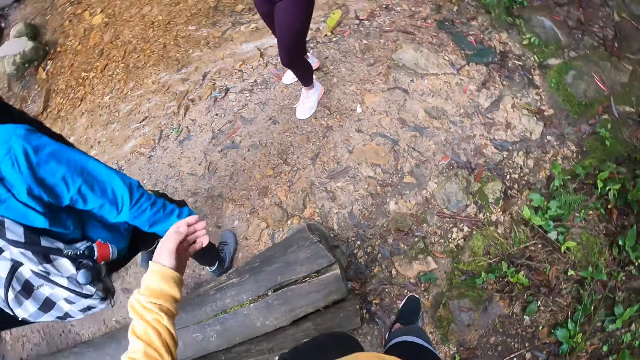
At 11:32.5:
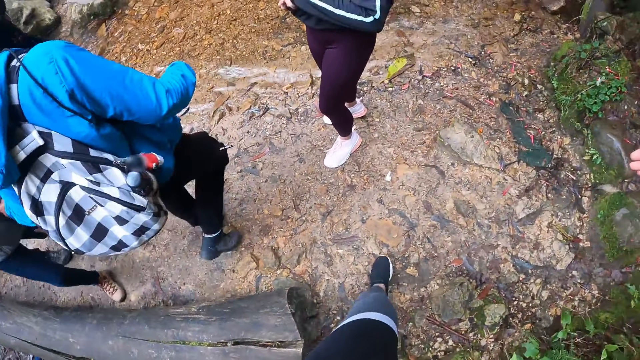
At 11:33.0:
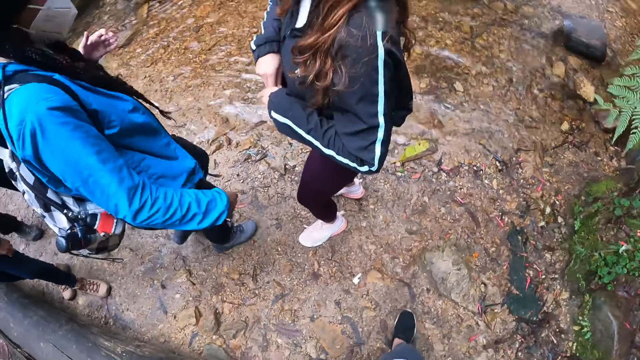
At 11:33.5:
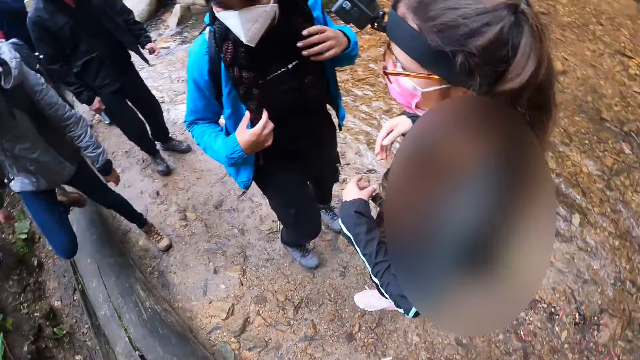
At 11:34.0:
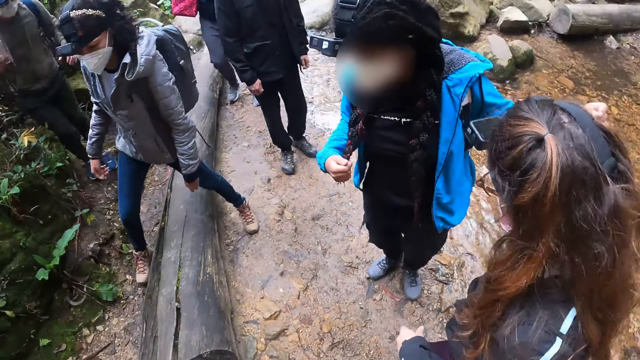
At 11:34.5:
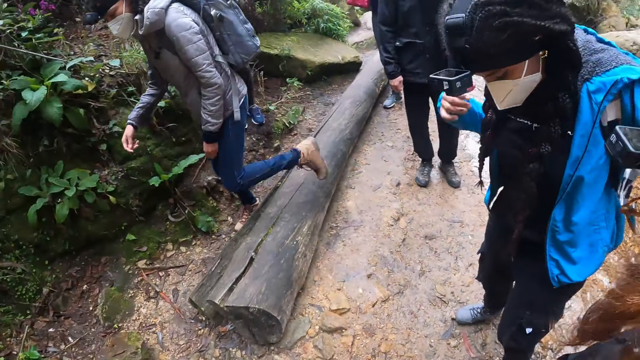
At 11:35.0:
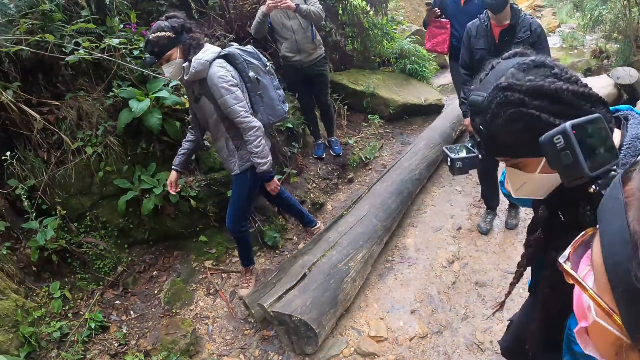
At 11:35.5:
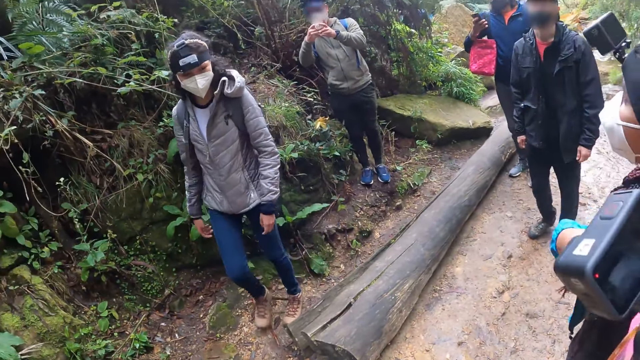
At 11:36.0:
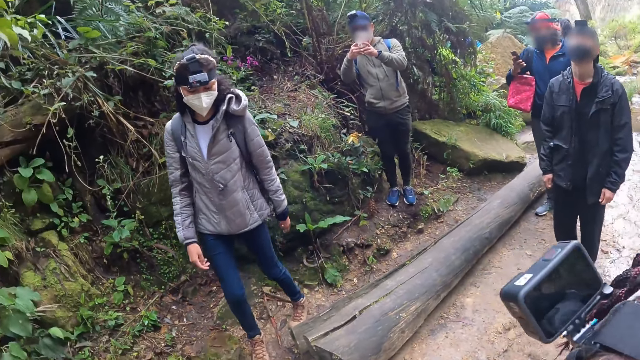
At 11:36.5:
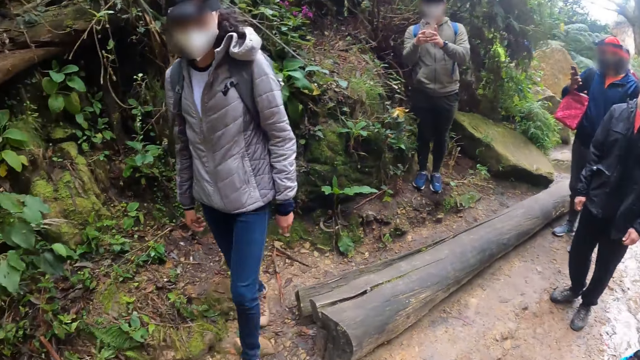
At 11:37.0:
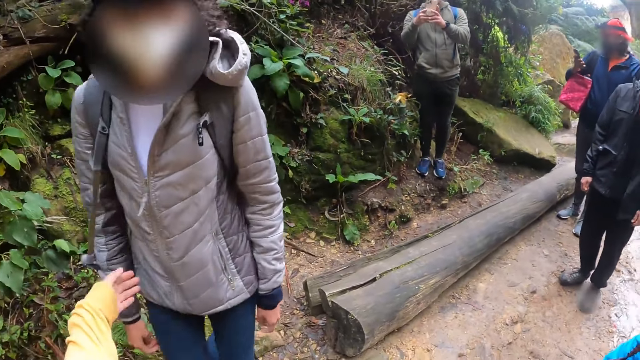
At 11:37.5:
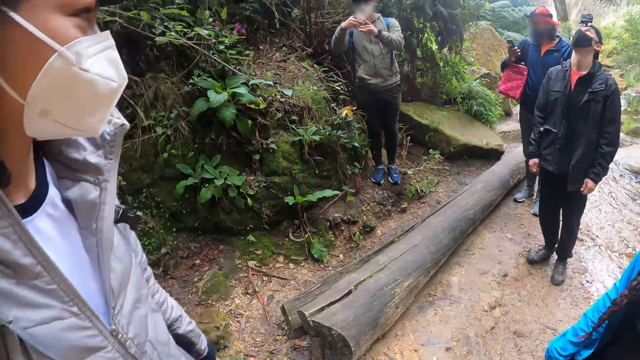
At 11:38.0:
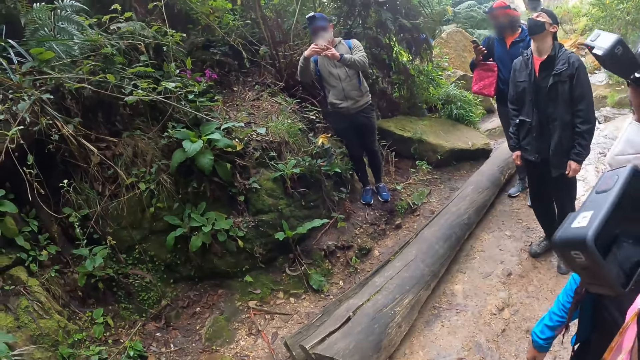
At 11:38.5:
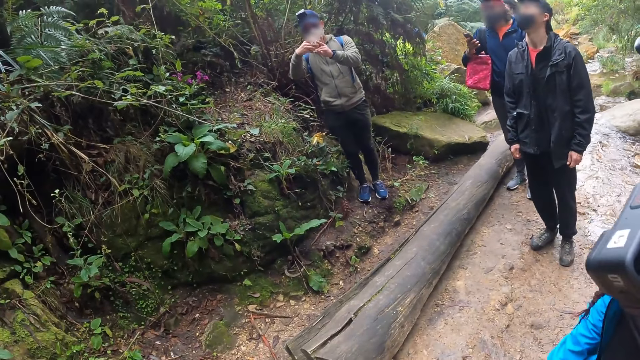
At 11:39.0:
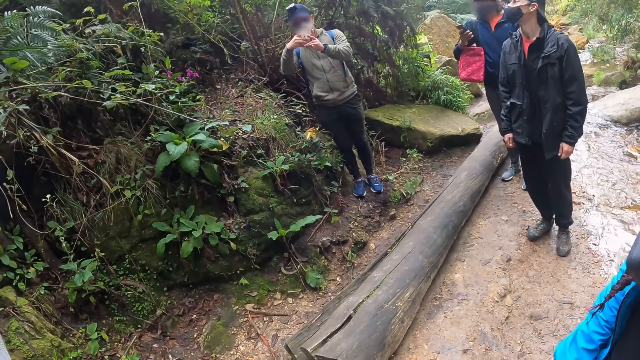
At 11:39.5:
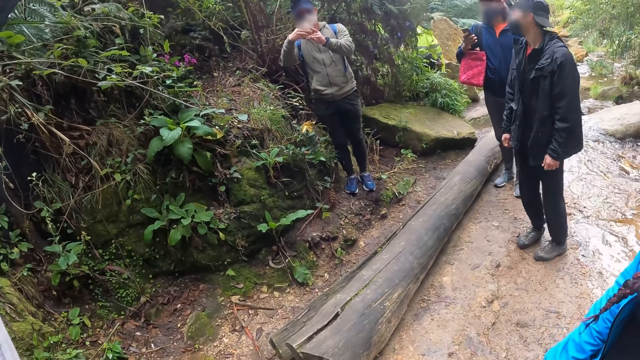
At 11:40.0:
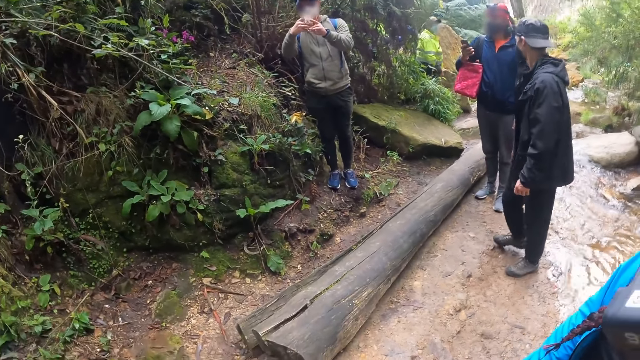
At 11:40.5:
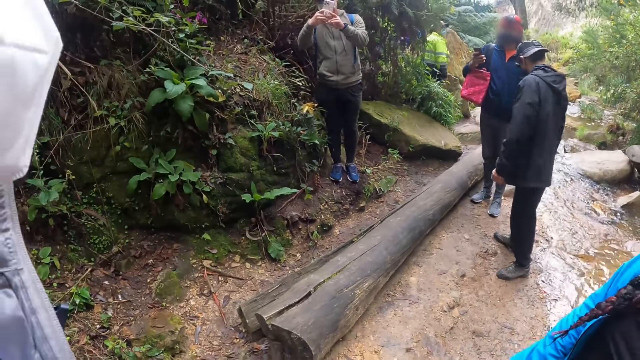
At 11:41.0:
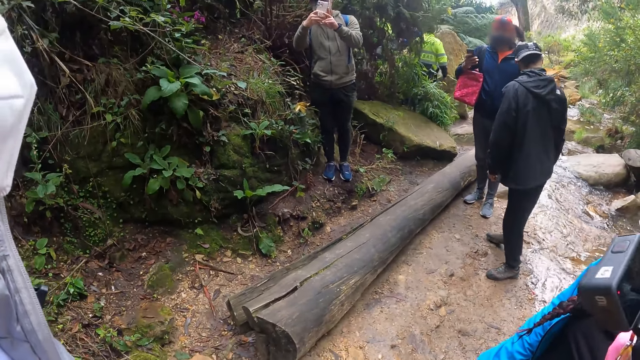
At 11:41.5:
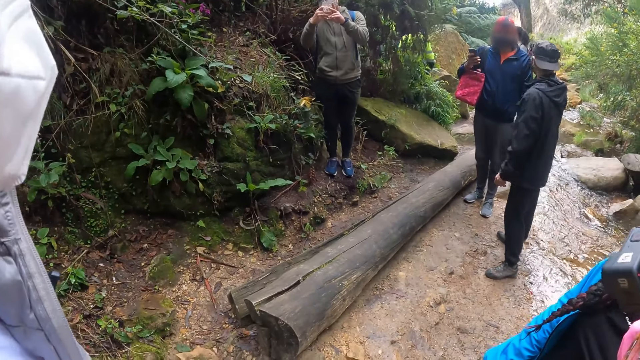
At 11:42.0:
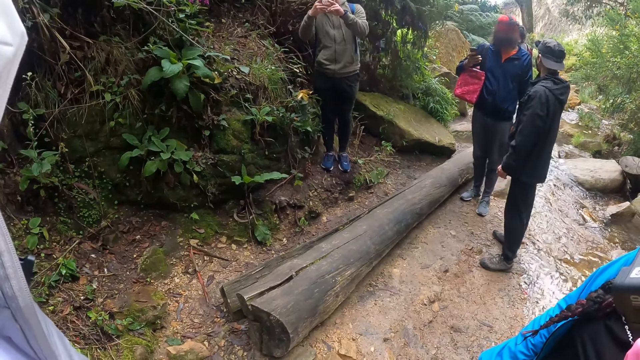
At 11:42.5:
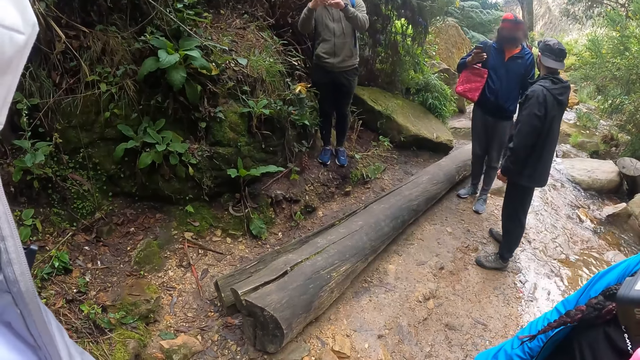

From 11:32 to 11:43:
The camera wearer walks towards the woman. They pose for a picture with a group of people by the waterfall. The man takes a picture of the camera wearer, the woman, another woman and a third woman with the phone in his hand. A person takes a camera. Another person holds the phone with the right hand.

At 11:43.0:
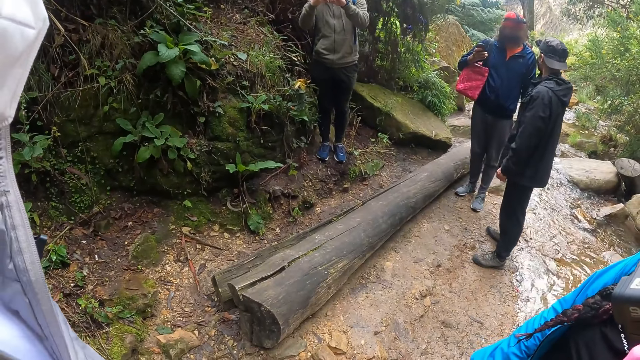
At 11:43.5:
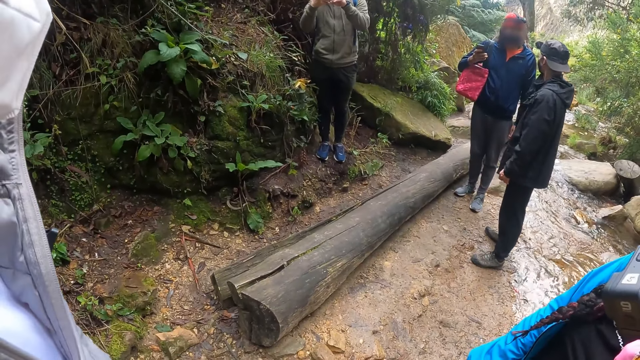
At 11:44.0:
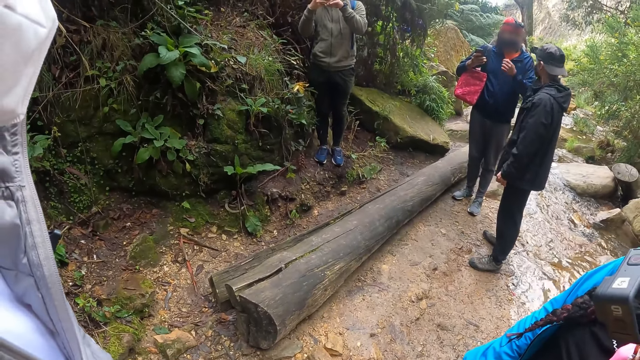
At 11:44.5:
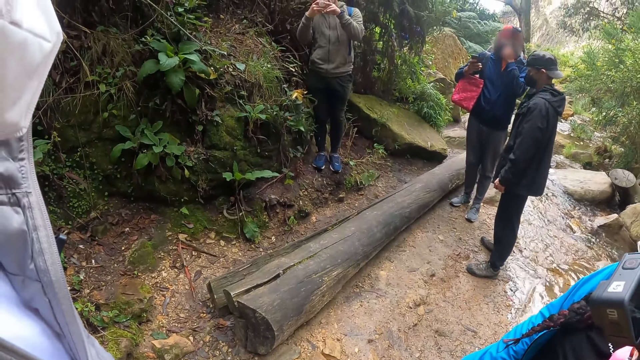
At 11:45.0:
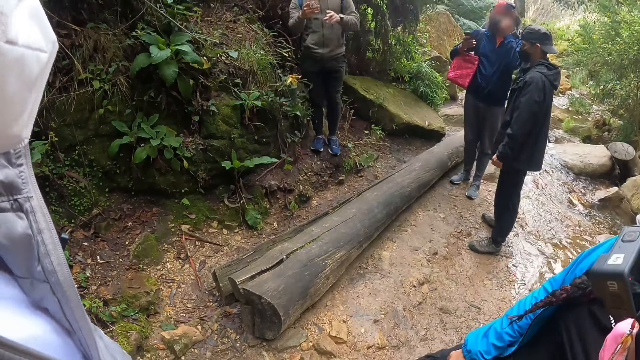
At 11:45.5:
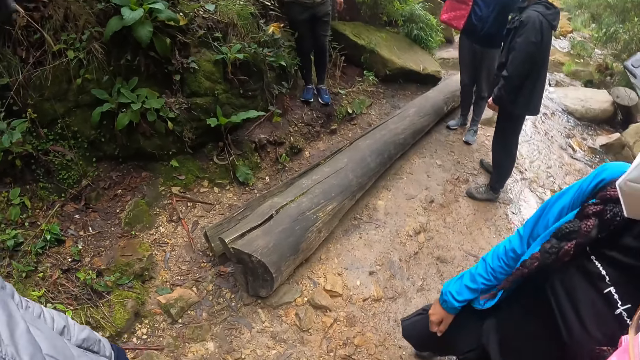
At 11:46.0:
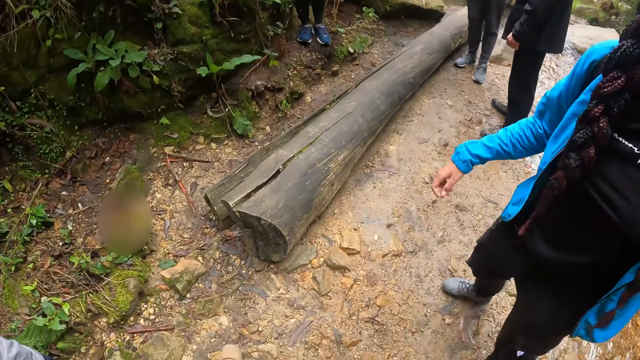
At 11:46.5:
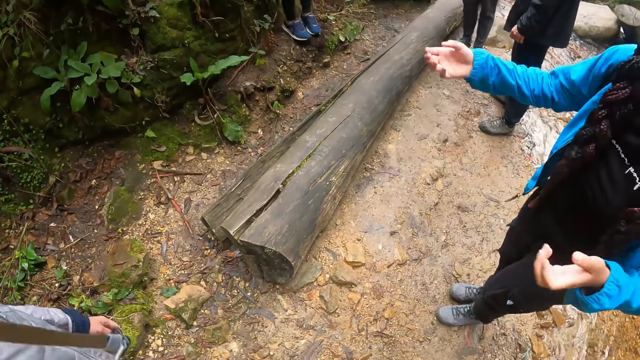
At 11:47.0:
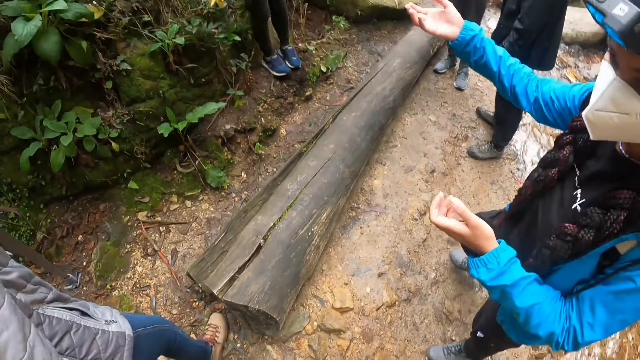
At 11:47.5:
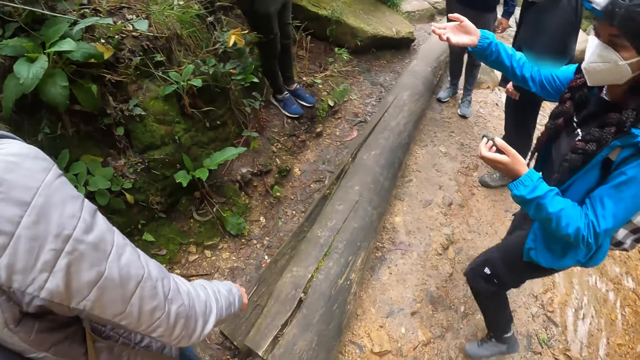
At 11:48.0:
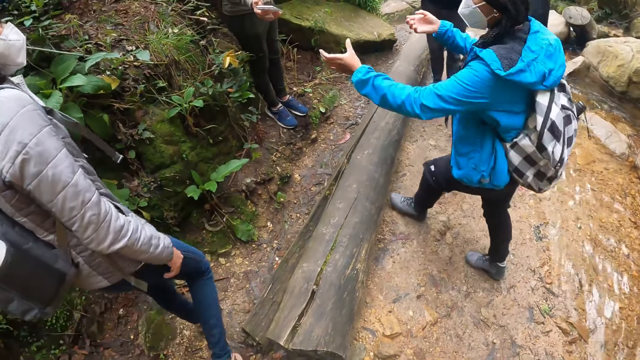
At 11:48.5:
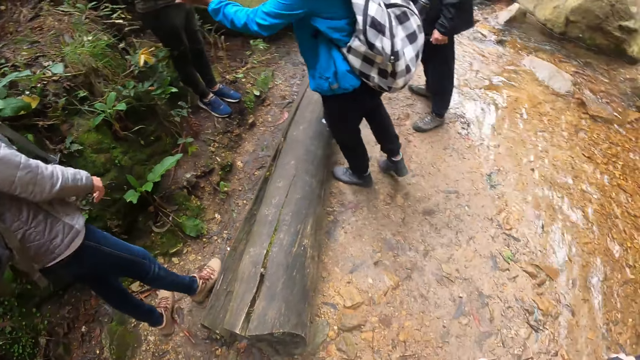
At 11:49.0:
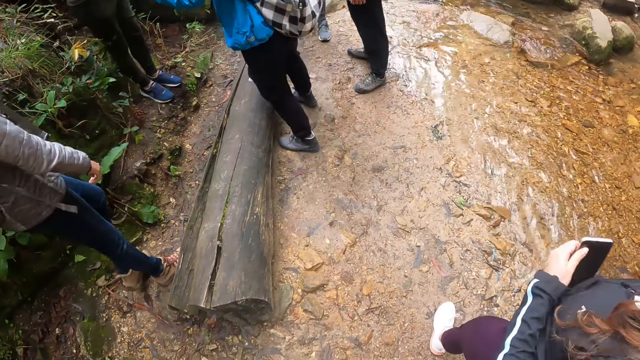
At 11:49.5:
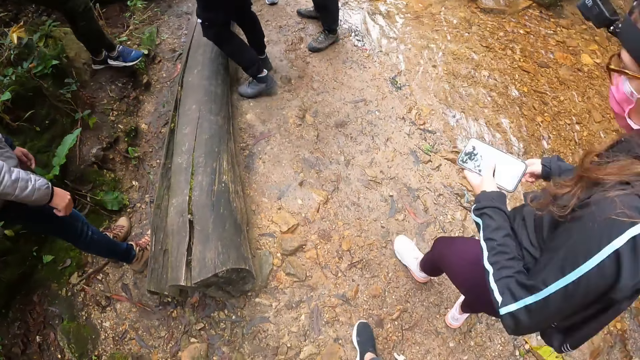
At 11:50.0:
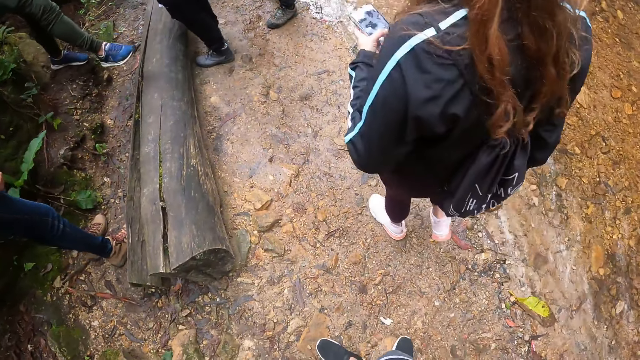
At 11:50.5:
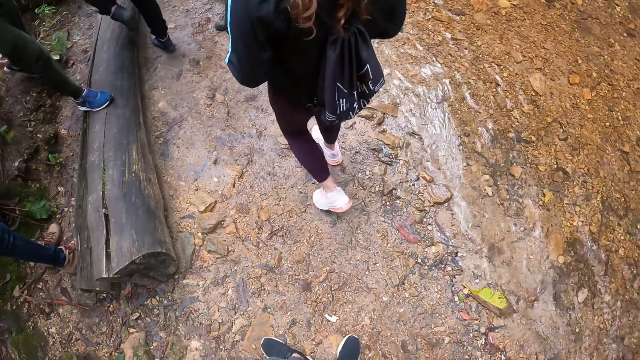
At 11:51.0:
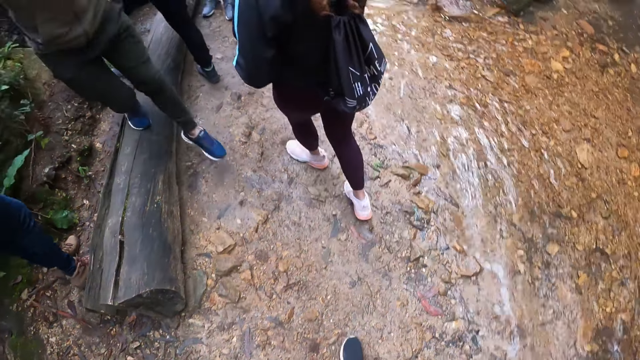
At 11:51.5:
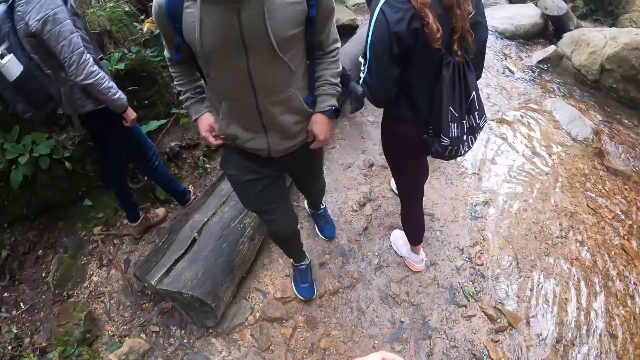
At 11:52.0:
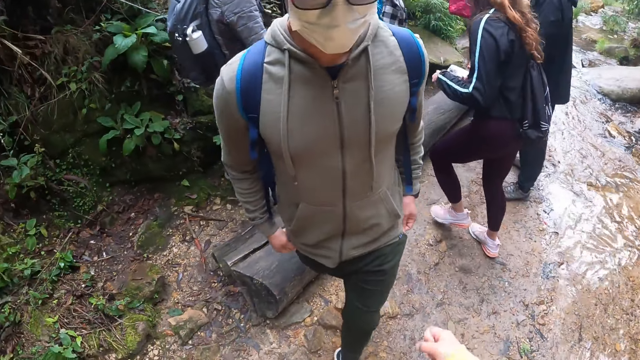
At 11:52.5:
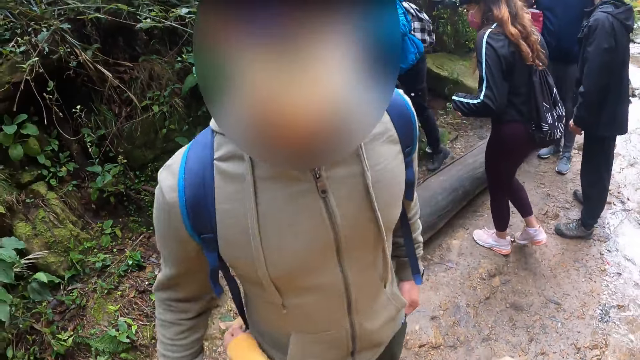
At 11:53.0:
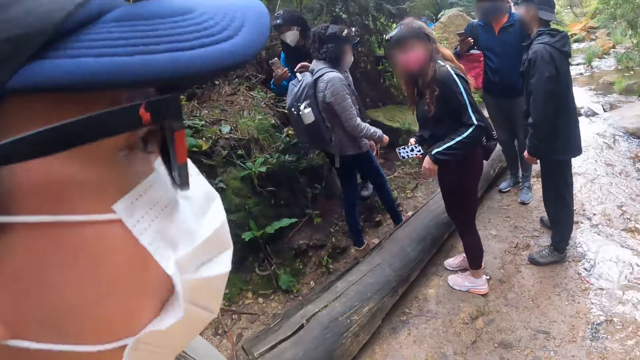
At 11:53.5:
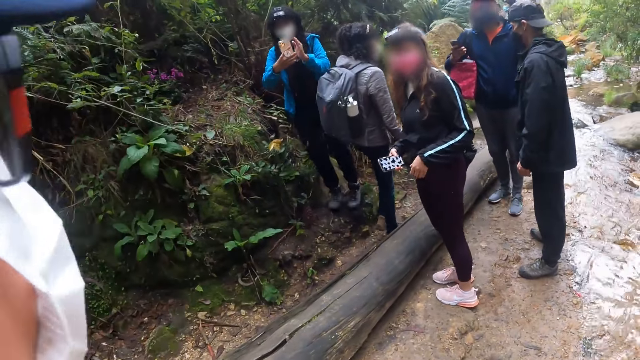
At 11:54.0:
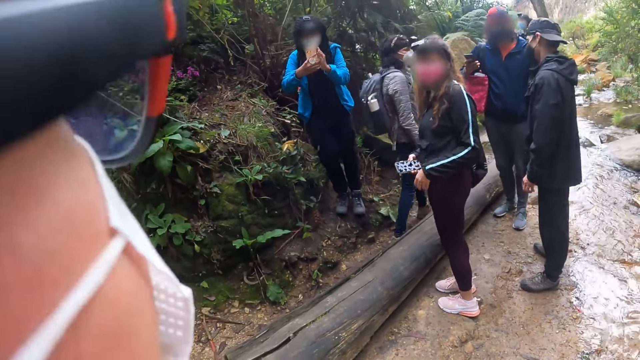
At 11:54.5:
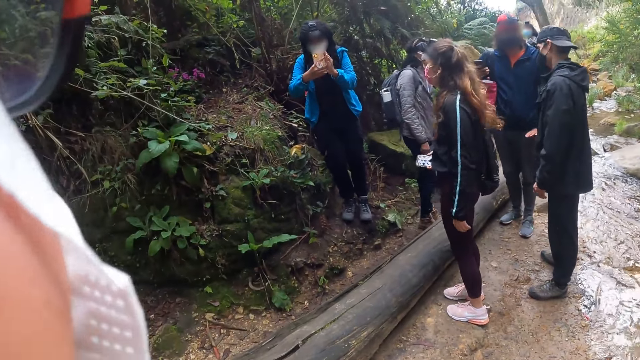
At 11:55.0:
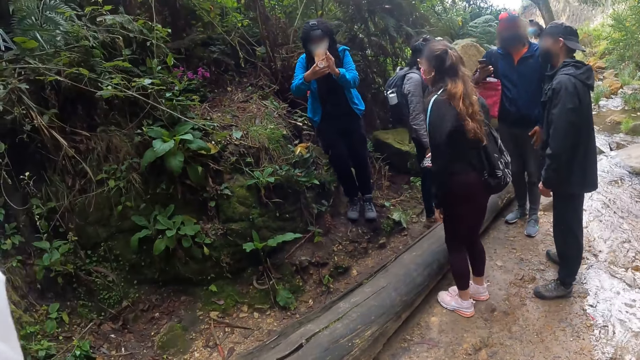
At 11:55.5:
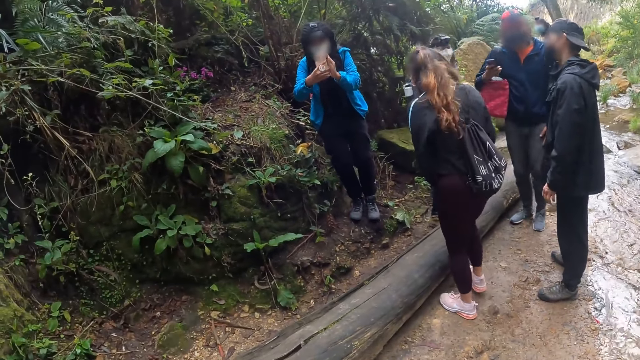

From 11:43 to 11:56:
A person wipes her face. The woman collects the phone from the man. Another person holds the phone on her left hand. The man walks towards the camera wearer. The other woman interacts with the camera wearer and the man. The first woman takes a picture of the camera wearer and the man with the camera in her hand.
